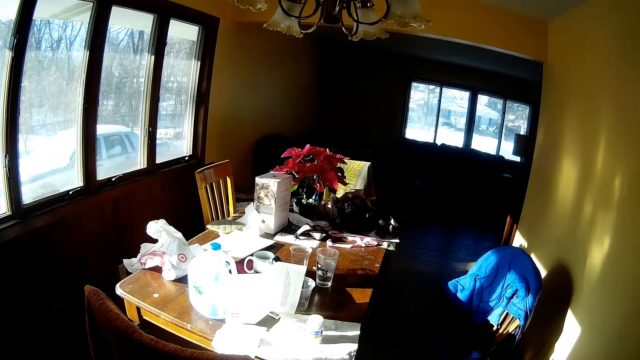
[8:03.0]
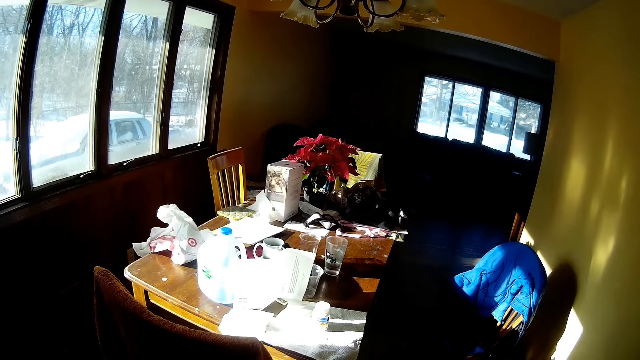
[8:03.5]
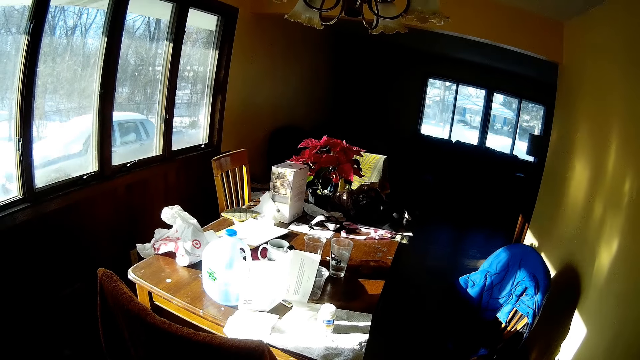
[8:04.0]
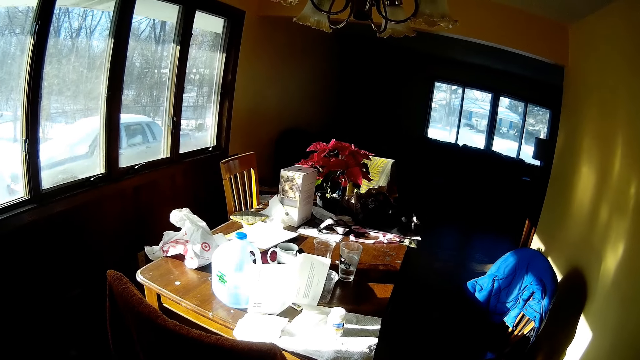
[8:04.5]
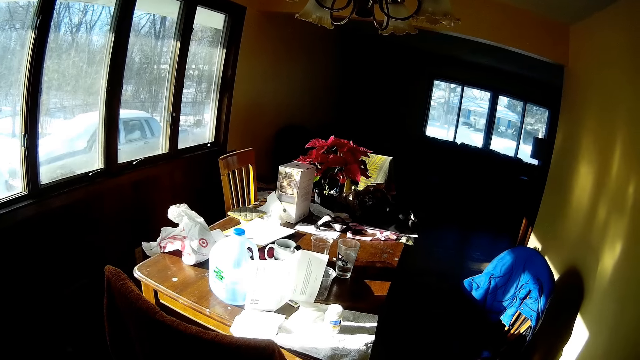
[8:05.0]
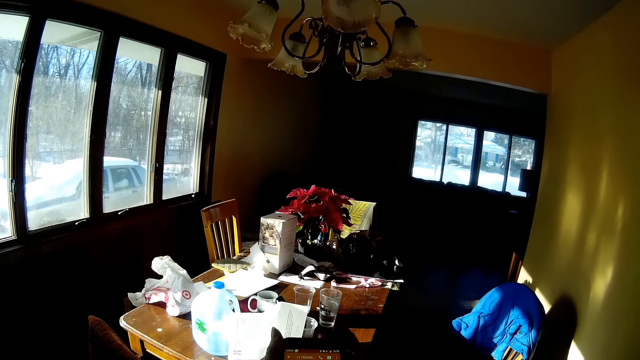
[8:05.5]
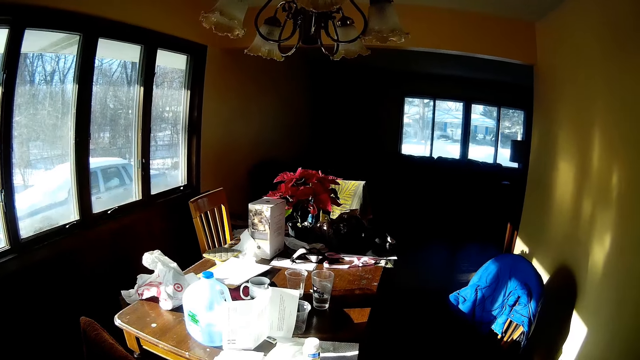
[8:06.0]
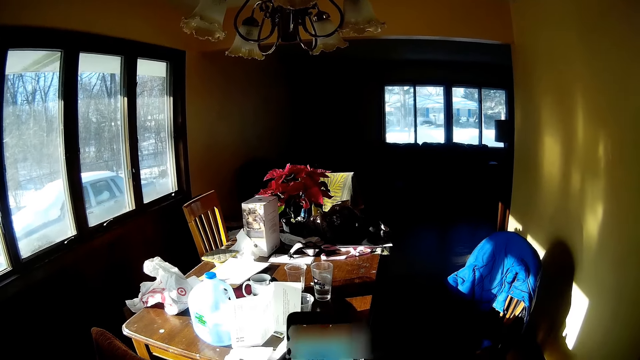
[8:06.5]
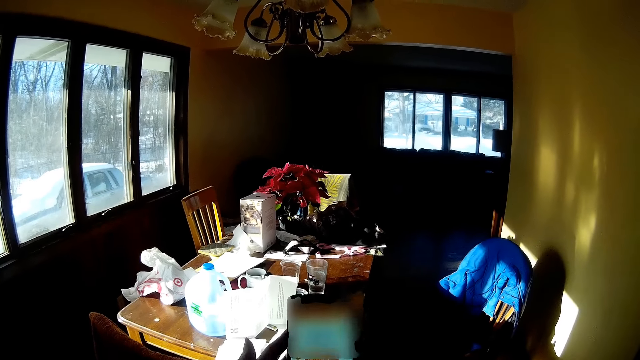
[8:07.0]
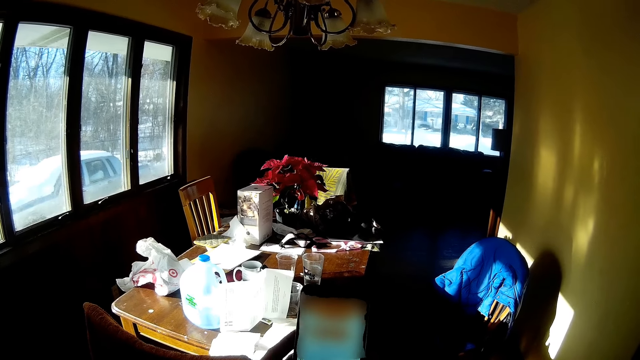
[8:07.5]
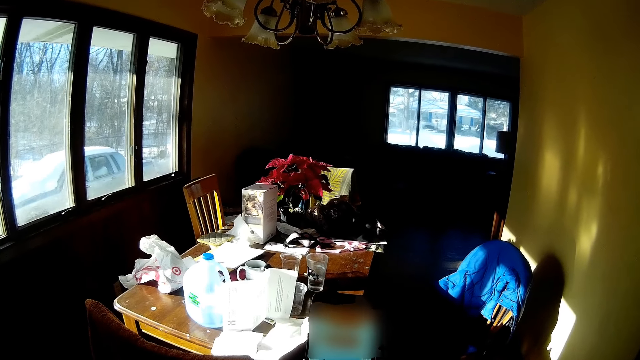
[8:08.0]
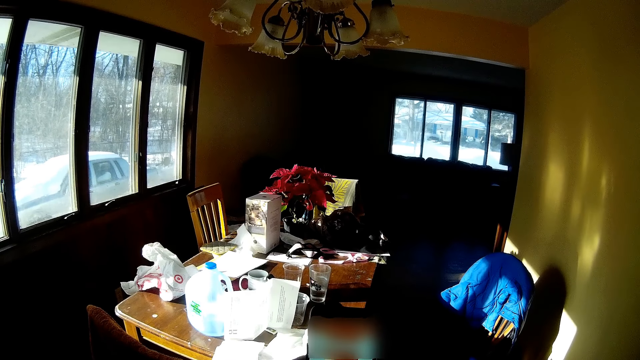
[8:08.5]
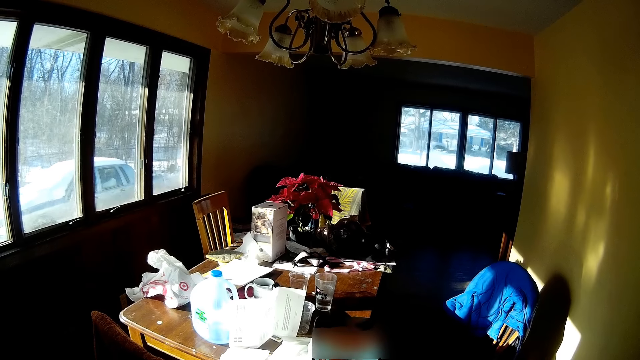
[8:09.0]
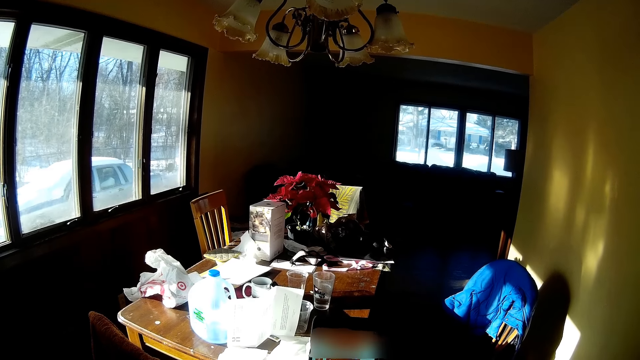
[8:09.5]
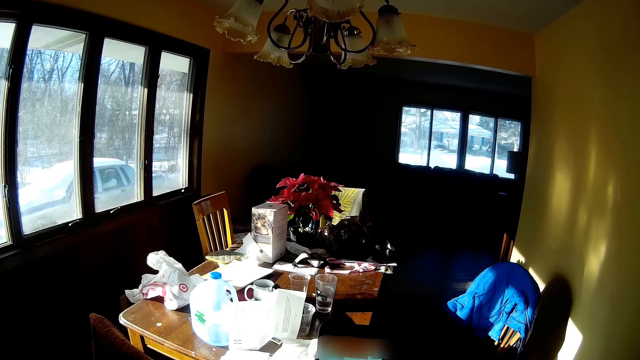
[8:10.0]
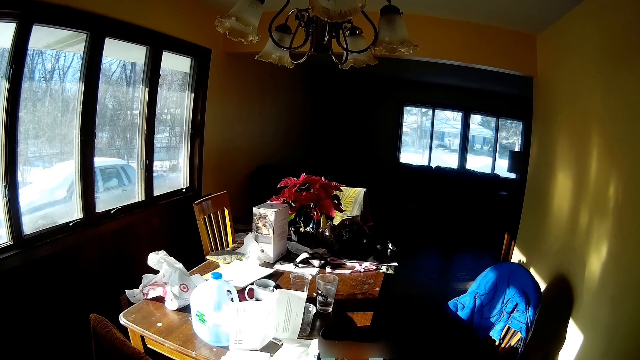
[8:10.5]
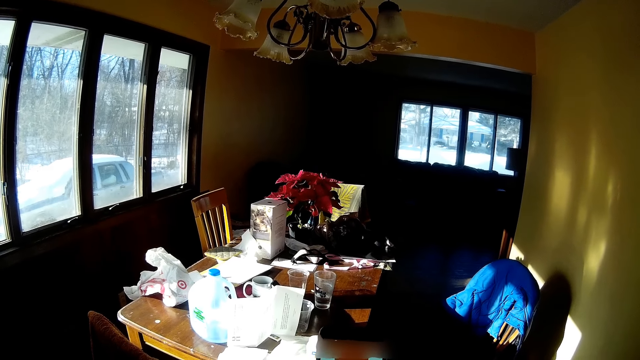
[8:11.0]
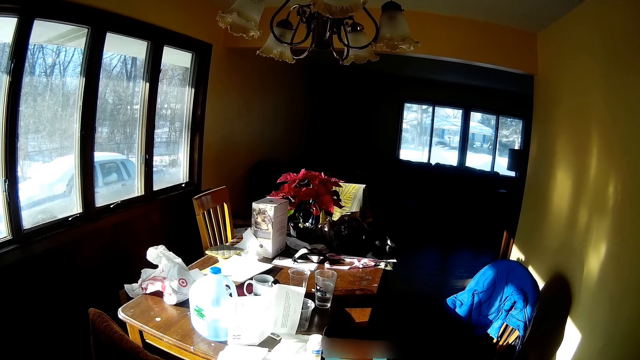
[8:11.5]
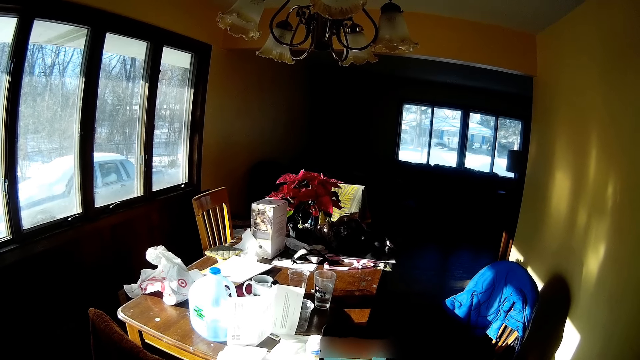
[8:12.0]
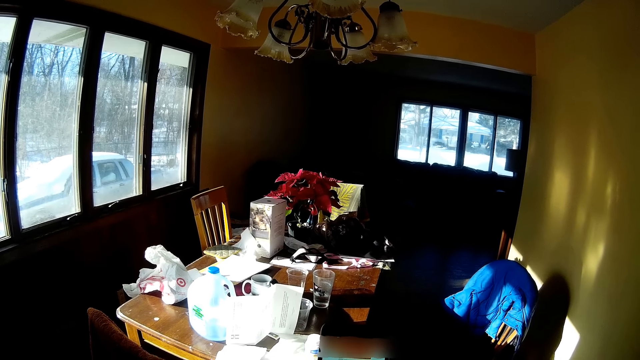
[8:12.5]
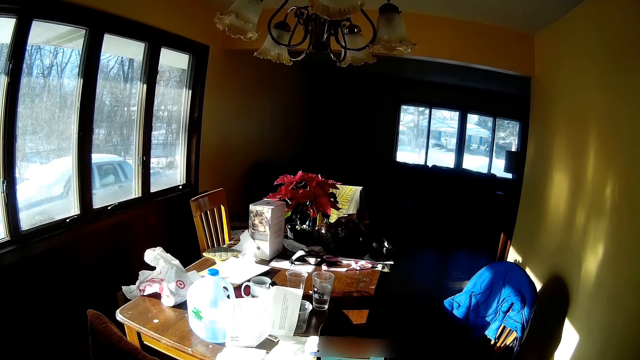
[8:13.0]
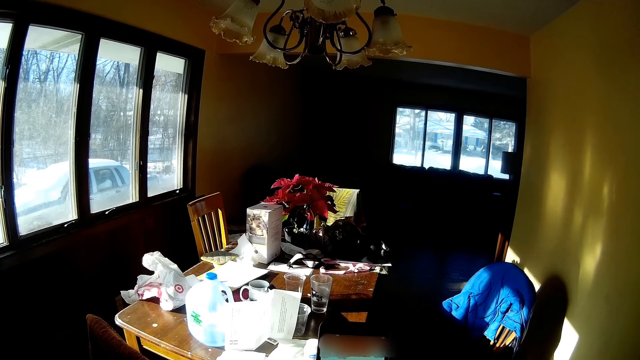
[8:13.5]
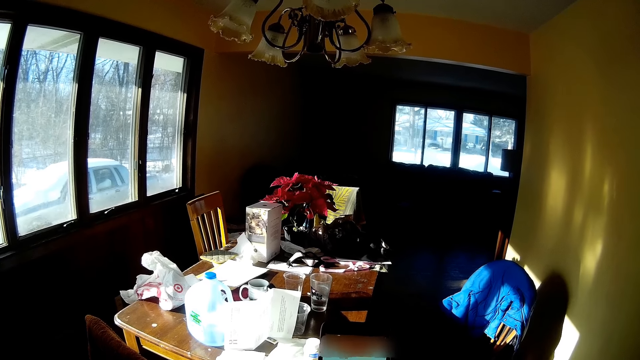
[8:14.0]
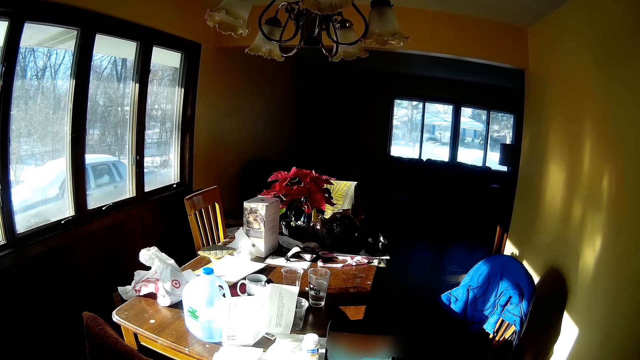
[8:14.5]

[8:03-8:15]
The camera wearer operates the phone. They hold the cell phone with both hands.

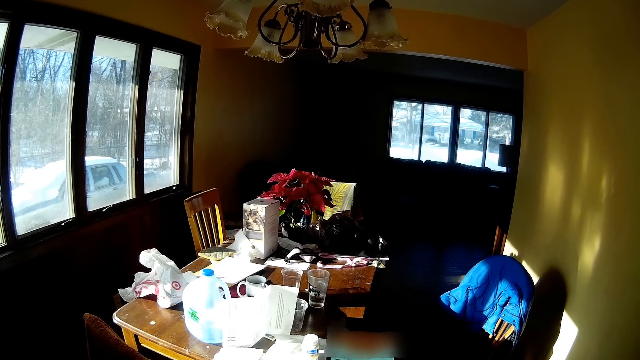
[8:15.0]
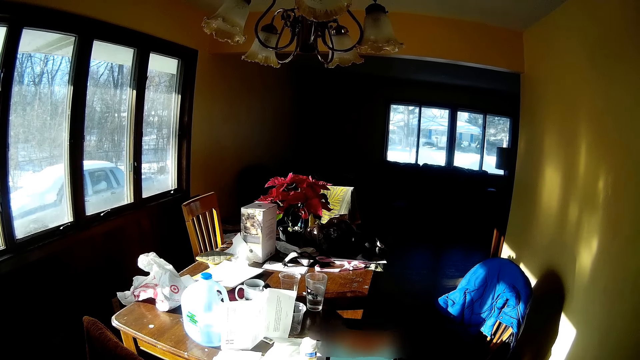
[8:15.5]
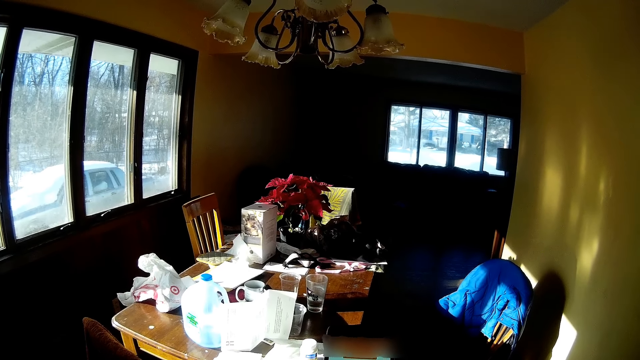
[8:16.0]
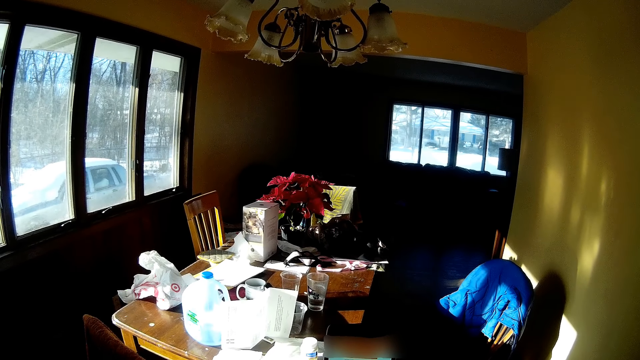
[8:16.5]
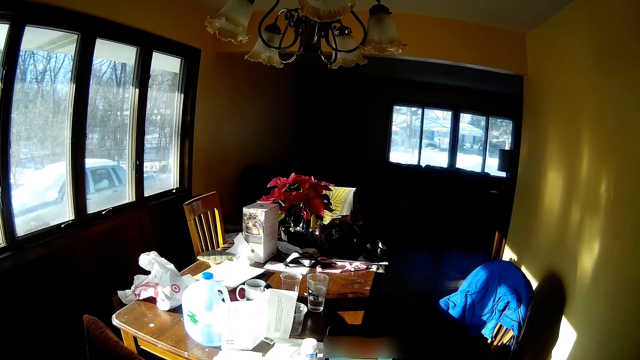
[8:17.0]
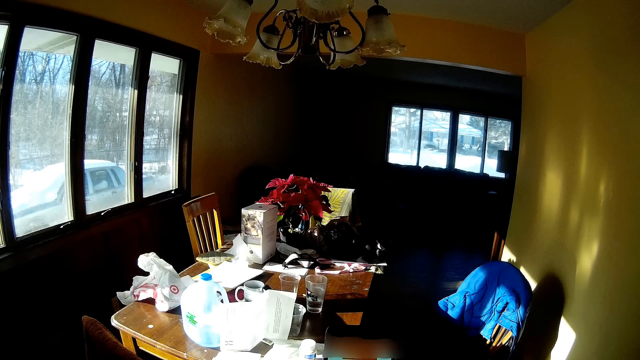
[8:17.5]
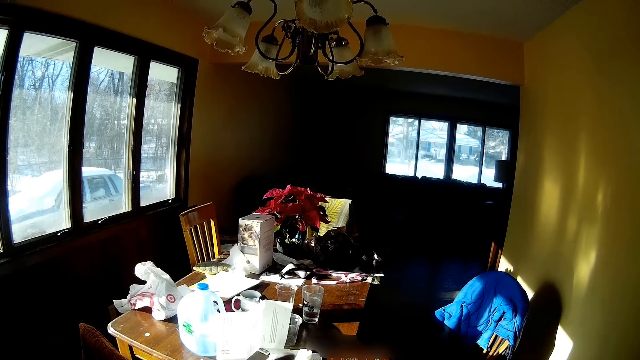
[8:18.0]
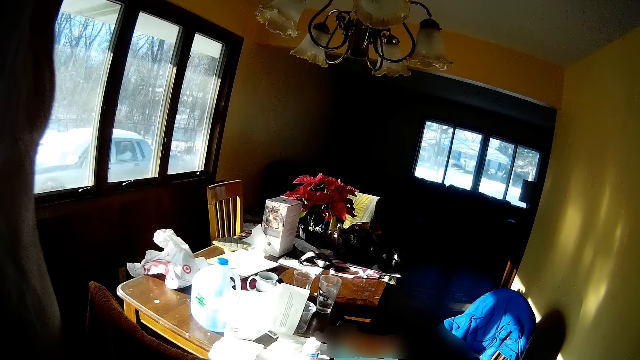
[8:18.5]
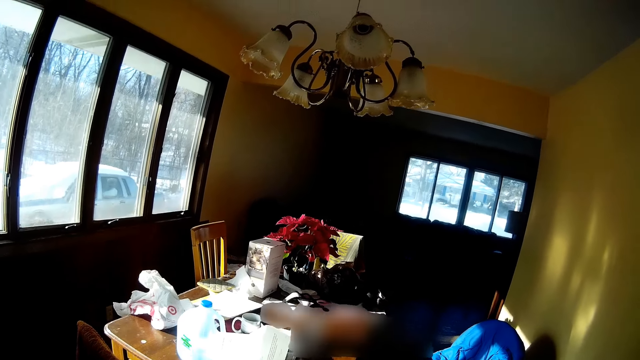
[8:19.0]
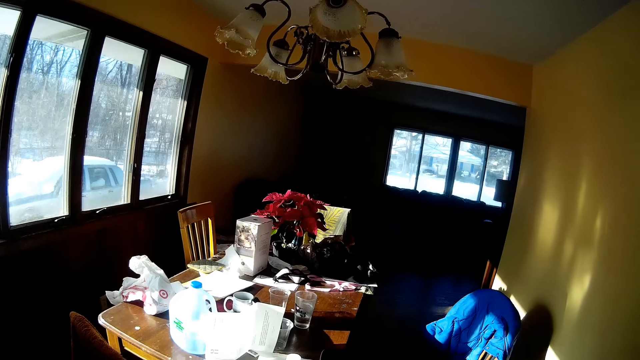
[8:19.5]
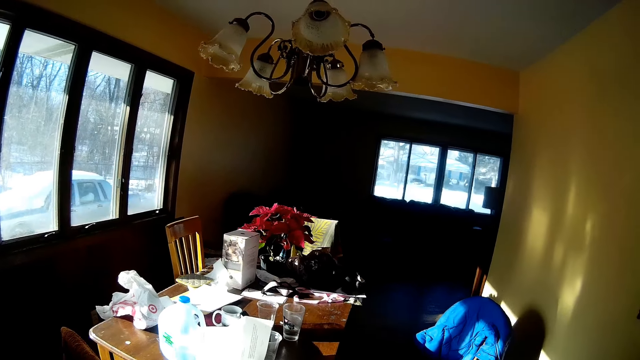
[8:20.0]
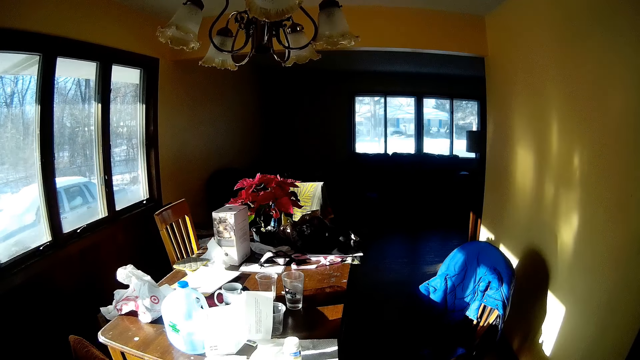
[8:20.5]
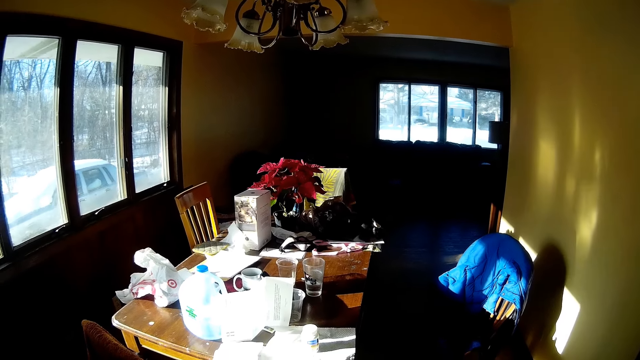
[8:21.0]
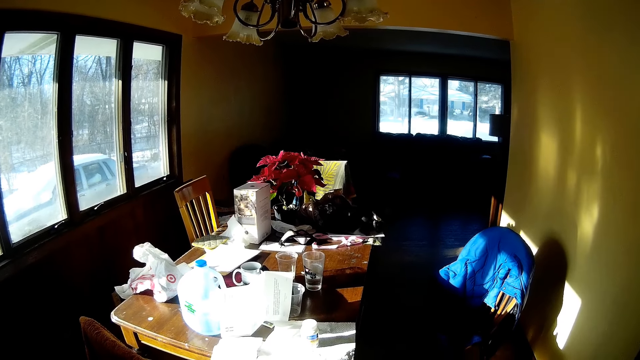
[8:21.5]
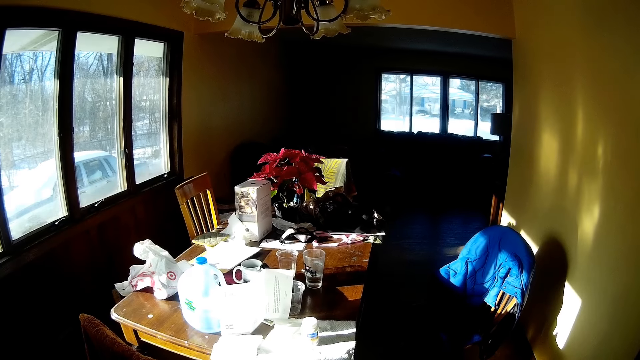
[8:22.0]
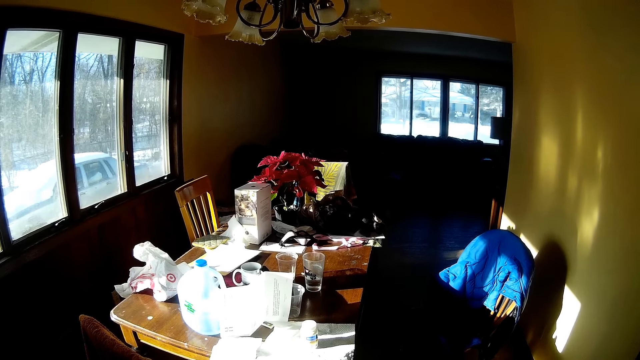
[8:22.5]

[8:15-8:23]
The camera wearer raises her left hand towards her face. She adjusts the camera.
